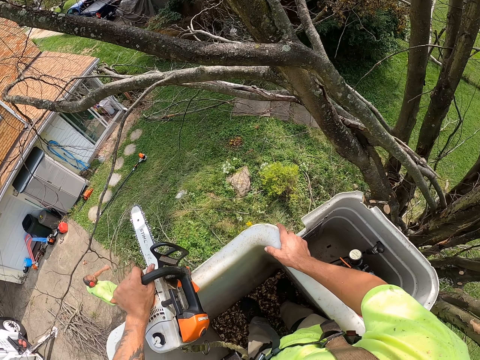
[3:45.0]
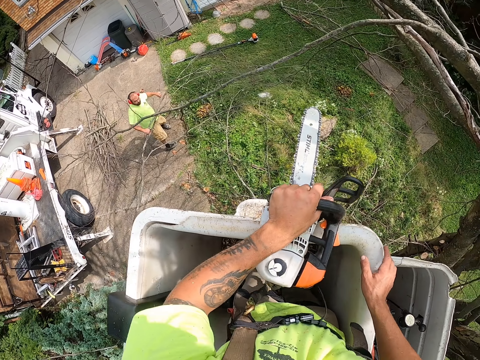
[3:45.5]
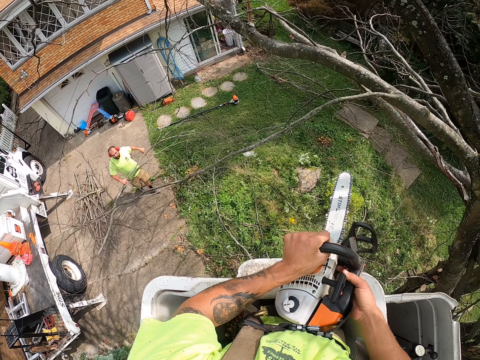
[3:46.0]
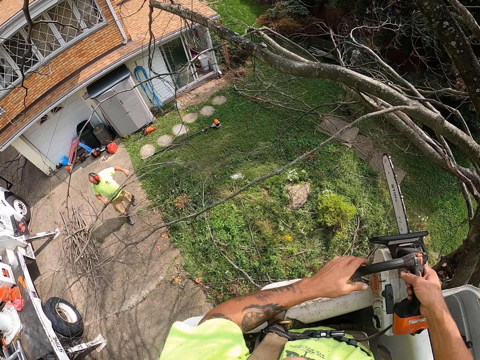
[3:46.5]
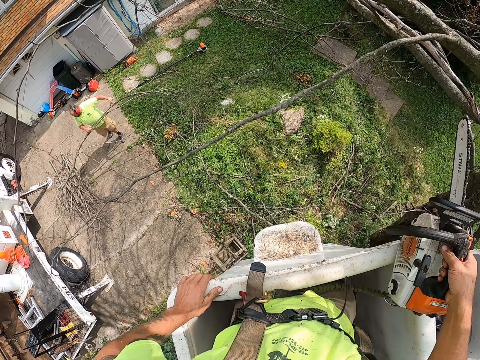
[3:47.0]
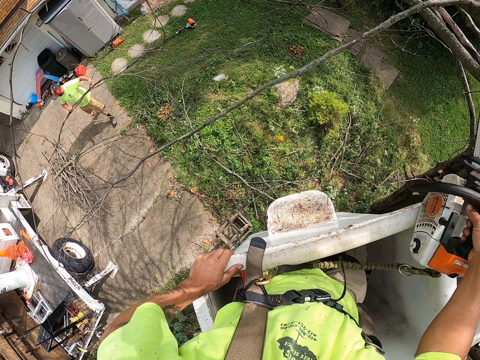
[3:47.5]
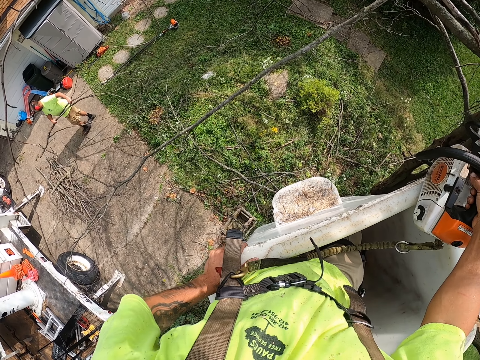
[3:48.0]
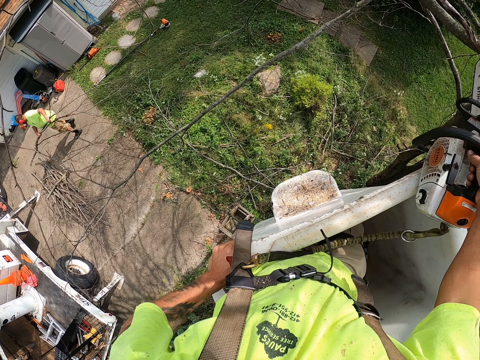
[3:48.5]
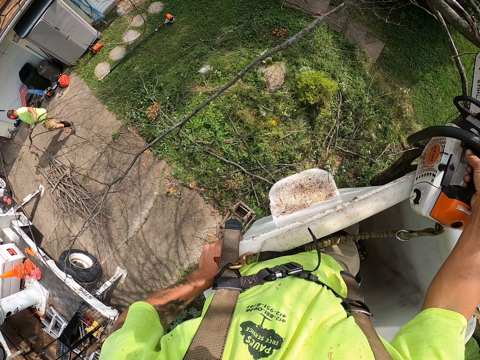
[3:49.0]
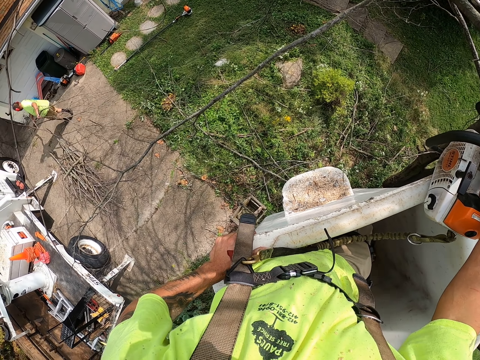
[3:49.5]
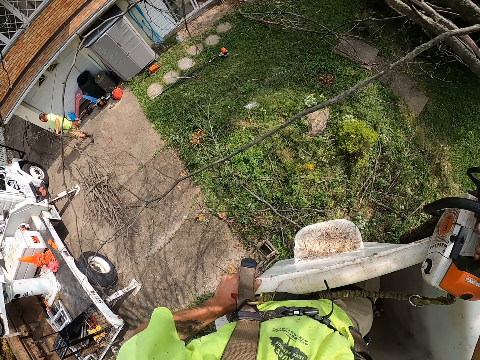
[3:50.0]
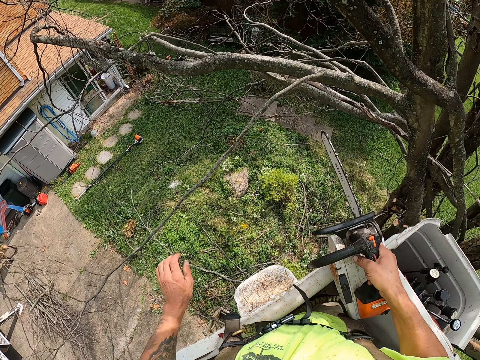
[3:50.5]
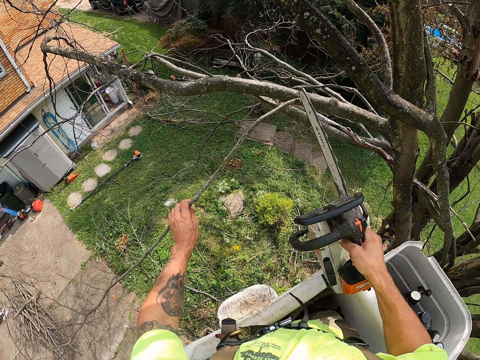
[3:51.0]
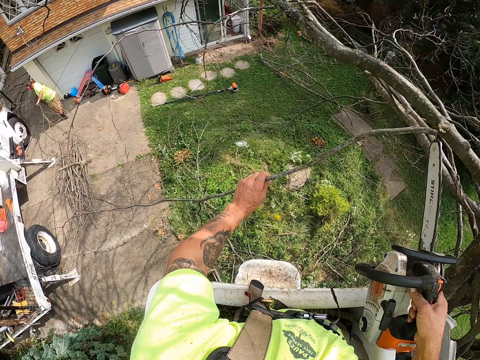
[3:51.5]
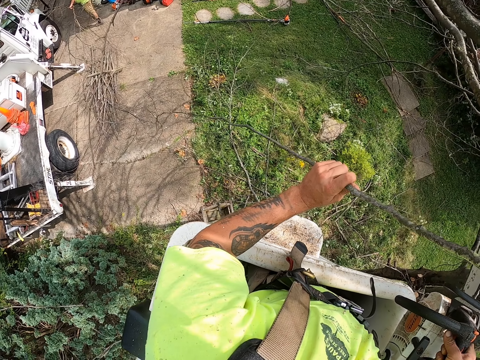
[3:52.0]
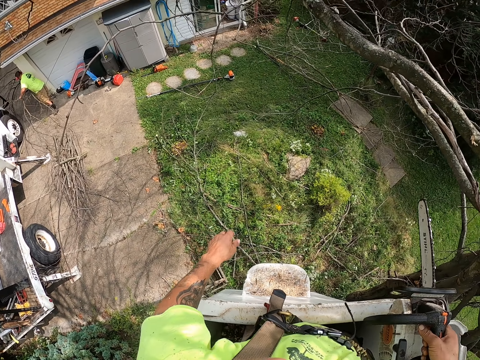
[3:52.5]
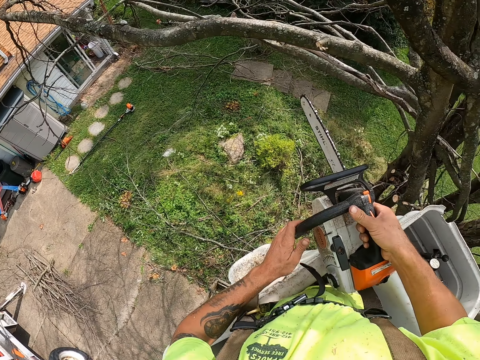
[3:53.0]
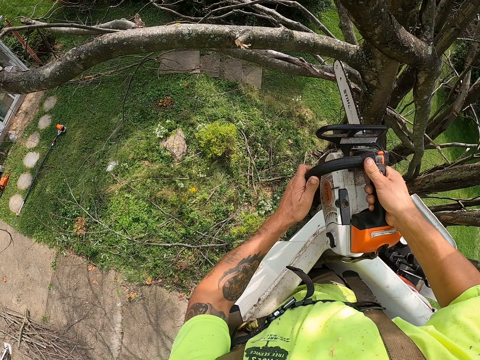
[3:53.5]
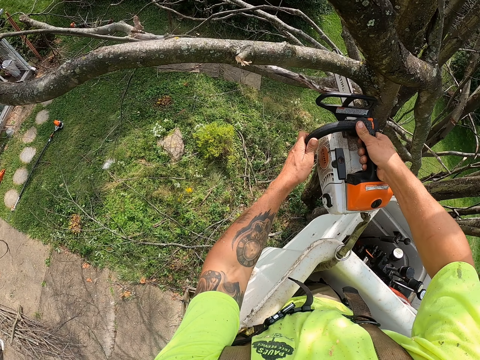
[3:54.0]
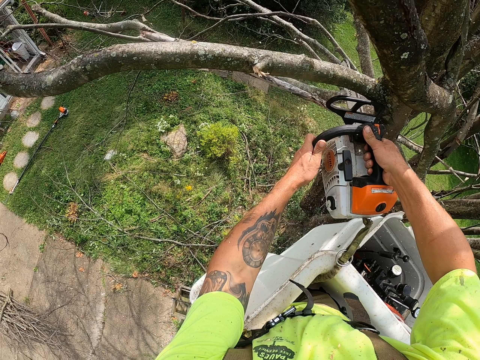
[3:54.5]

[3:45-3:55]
The camera wearer passes the power saw from his left hand to his right hand. He places his left hand on the lift crane. He places his left hand on a branch on the tree. He cuts the branch on the tree with the power saw in his right hand. He throws the branch on the ground with his left hand. He places his left hand on the power saw in his right hand. He cuts a branch on the tree with the power saw in both hands.

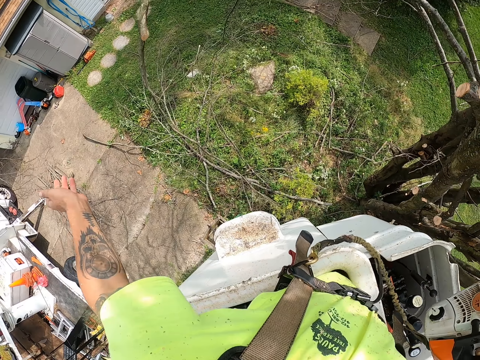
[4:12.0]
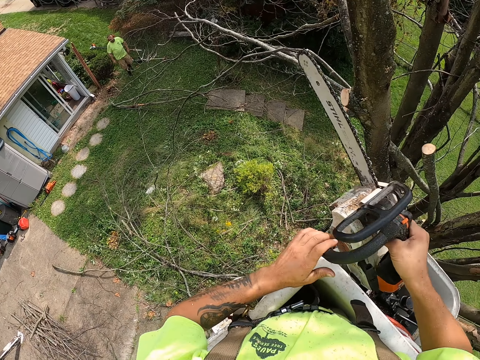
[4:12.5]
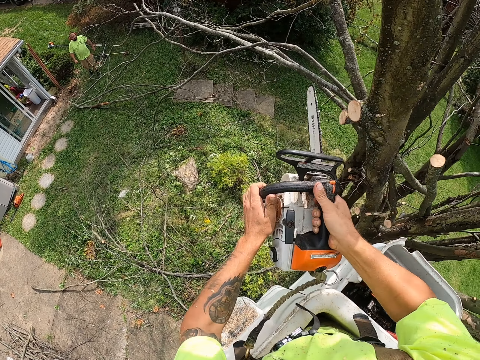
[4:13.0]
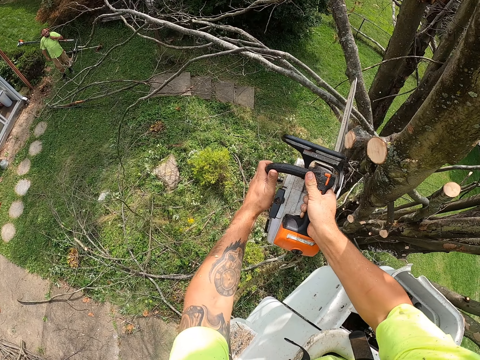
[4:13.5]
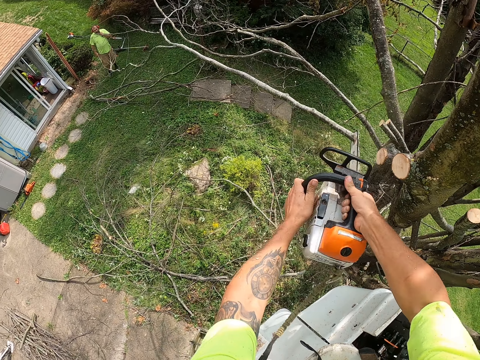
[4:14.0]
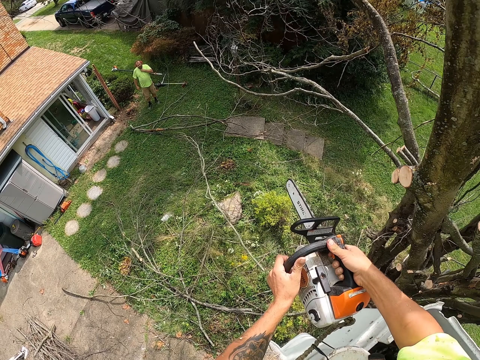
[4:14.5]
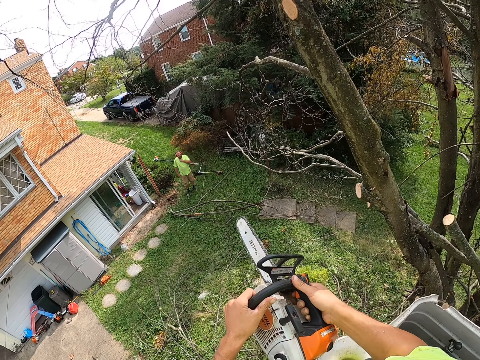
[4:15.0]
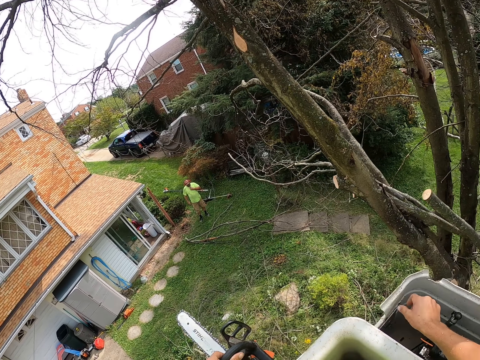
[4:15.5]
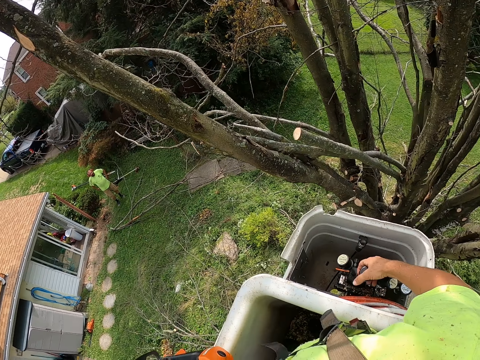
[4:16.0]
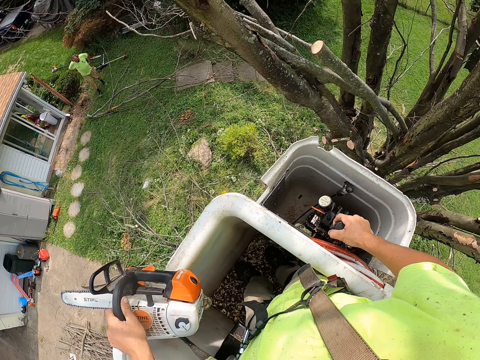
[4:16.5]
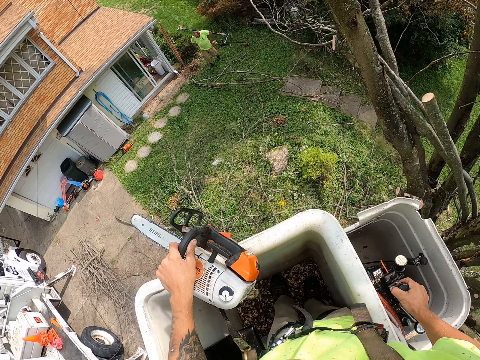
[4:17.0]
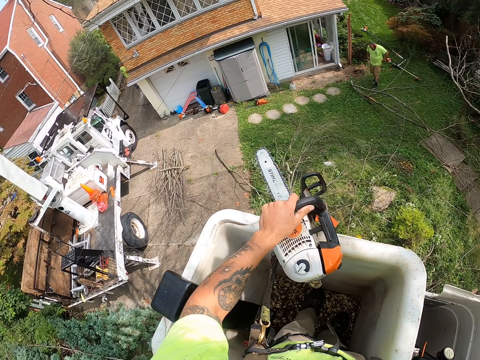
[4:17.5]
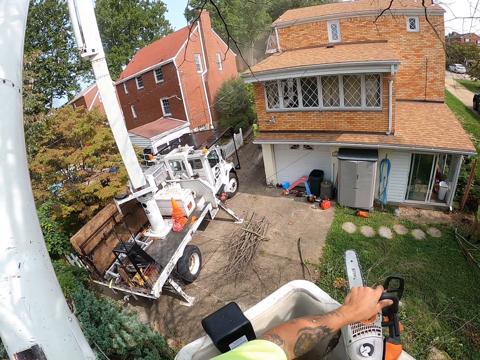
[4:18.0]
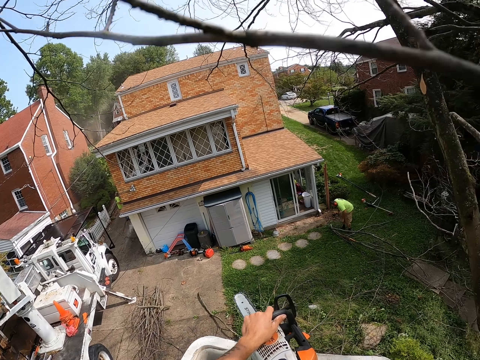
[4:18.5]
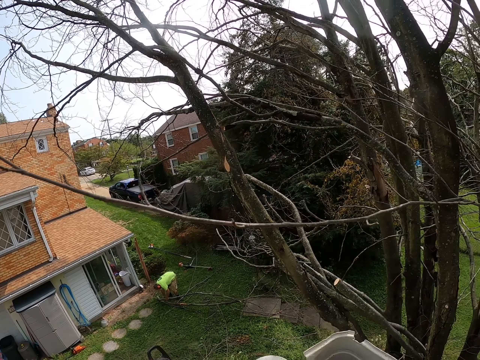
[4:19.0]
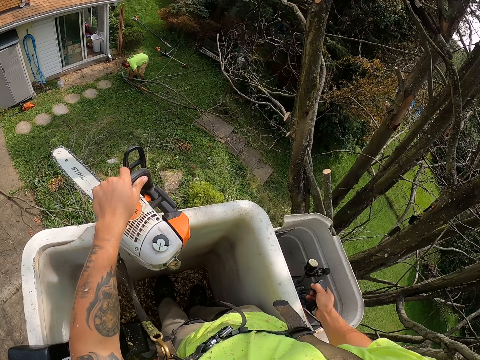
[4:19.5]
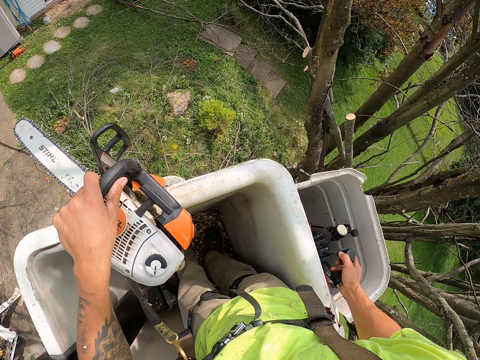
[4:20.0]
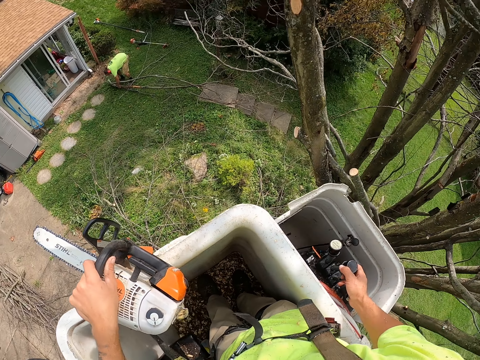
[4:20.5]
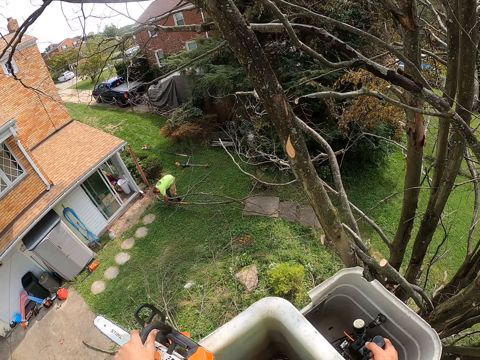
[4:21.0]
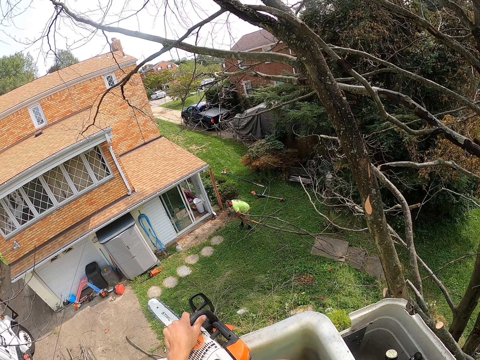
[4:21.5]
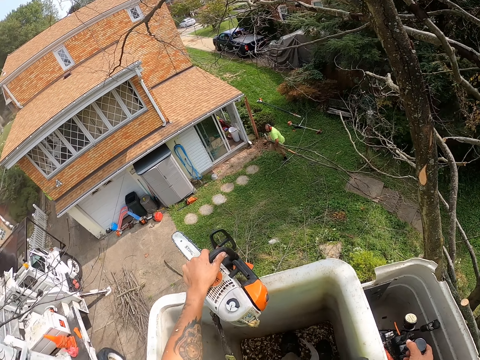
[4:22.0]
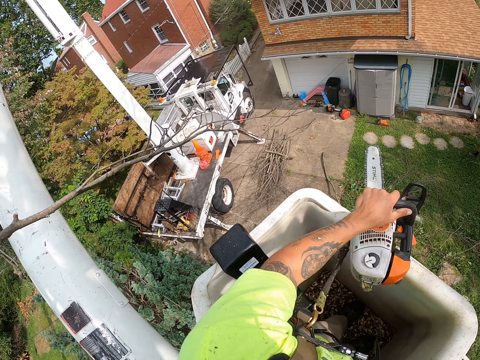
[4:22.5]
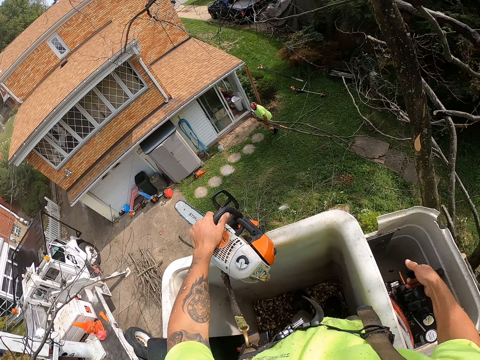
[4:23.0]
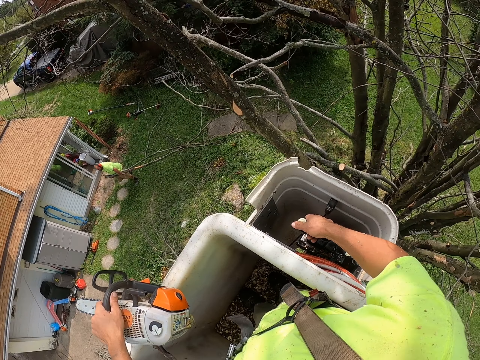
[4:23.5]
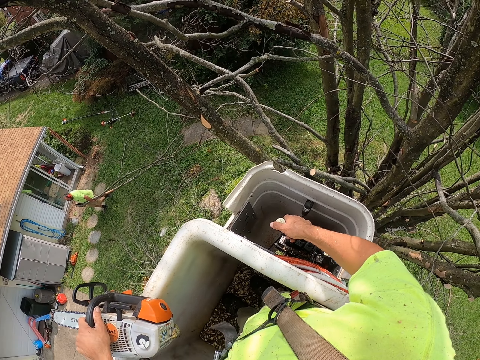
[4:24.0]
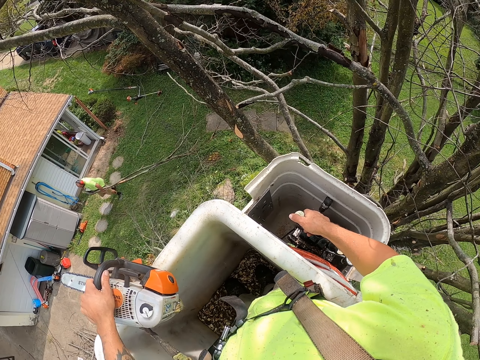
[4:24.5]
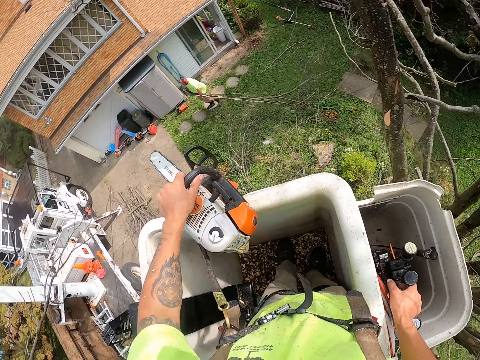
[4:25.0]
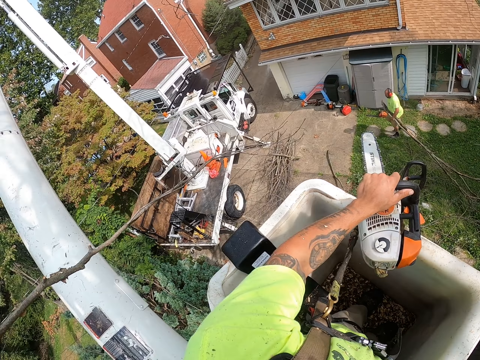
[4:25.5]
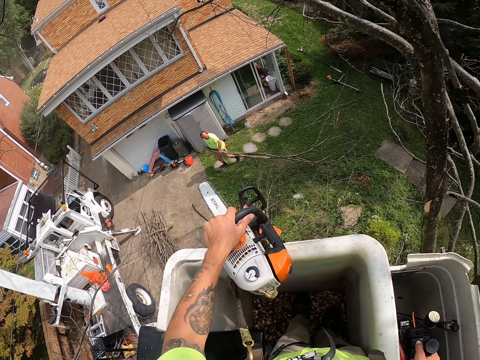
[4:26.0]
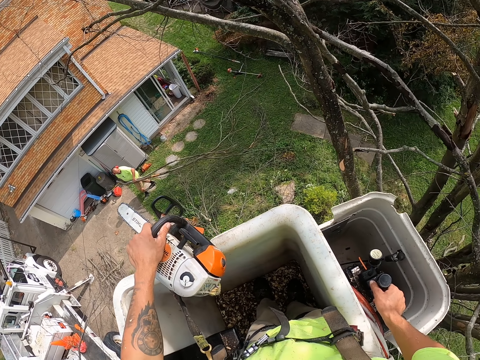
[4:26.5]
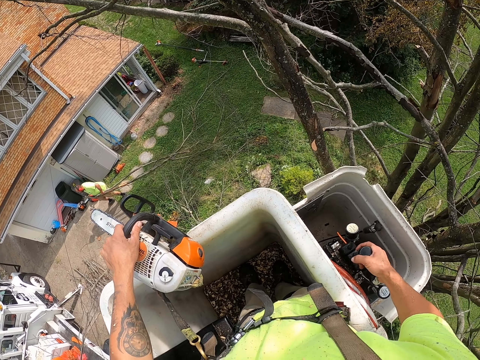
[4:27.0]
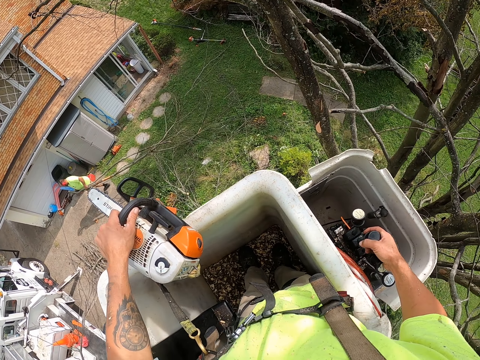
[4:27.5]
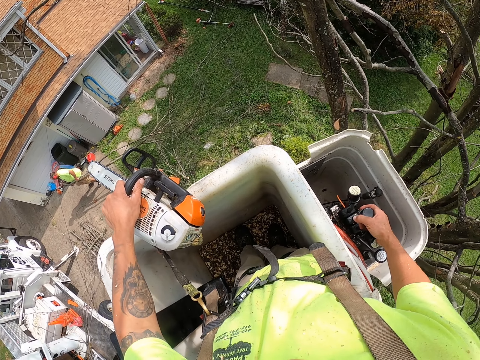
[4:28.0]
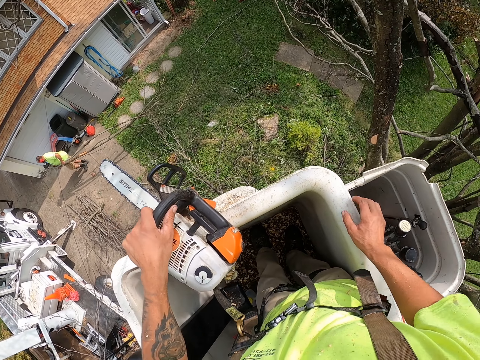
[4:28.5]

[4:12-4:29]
The camera wearer places his left hand on the power saw in his right hand. He cuts a branch on the tree with the power saw in both hands. He moves the lever in the lift crane with his right hand. A man places his right hand on some branches on the ground. The man picks up the branches from the ground with both hands. The man moves the branches with both hands.
